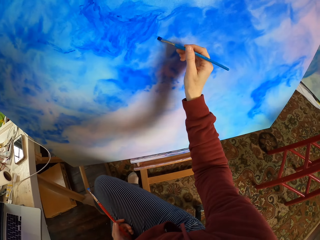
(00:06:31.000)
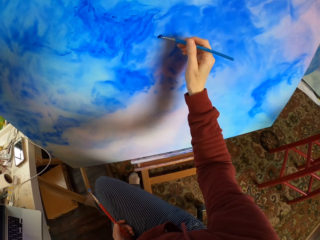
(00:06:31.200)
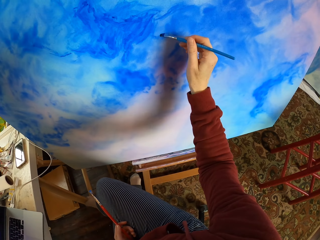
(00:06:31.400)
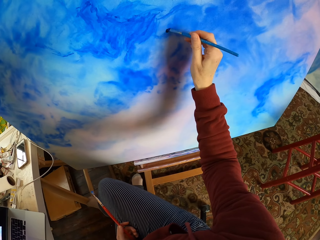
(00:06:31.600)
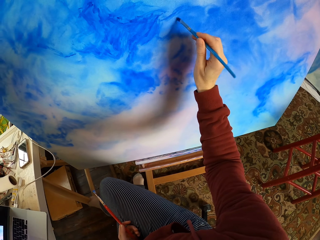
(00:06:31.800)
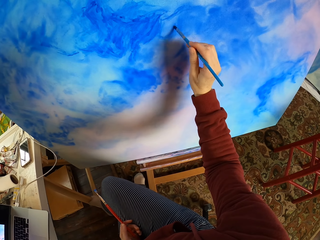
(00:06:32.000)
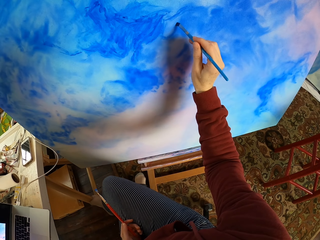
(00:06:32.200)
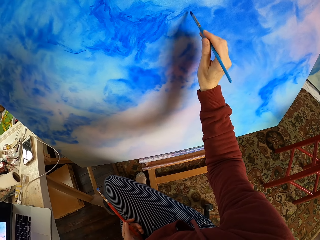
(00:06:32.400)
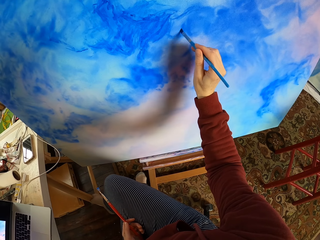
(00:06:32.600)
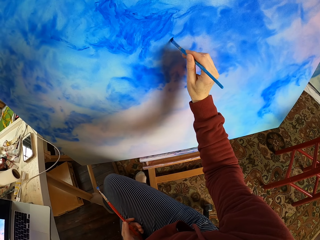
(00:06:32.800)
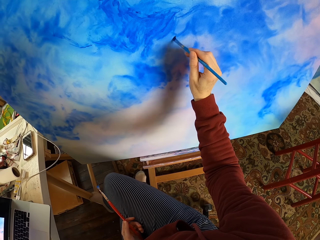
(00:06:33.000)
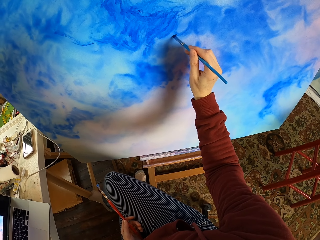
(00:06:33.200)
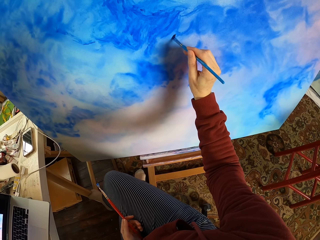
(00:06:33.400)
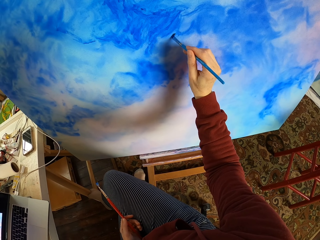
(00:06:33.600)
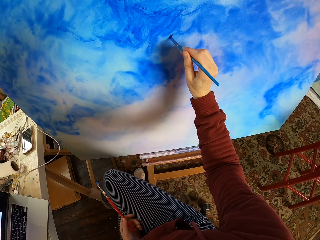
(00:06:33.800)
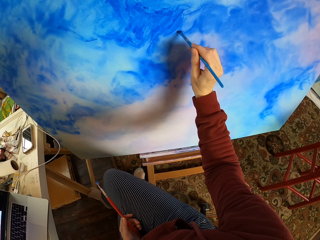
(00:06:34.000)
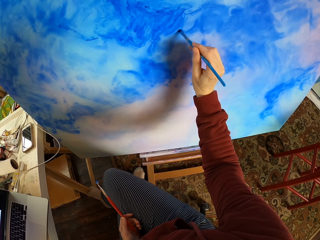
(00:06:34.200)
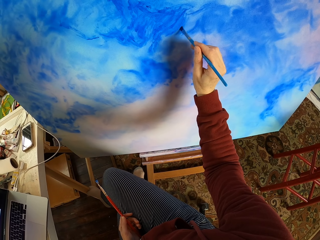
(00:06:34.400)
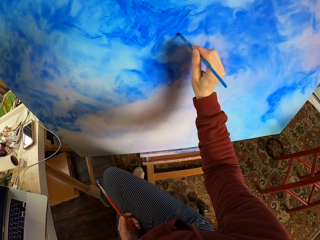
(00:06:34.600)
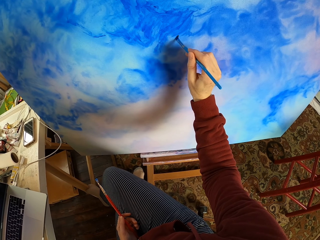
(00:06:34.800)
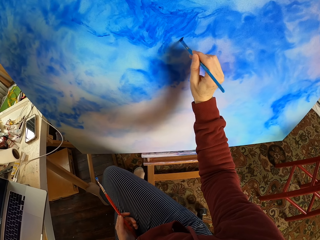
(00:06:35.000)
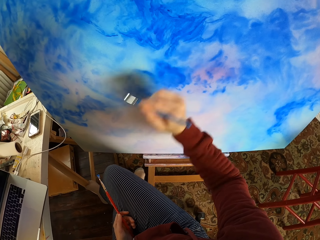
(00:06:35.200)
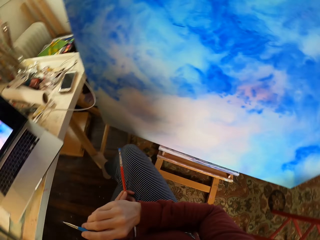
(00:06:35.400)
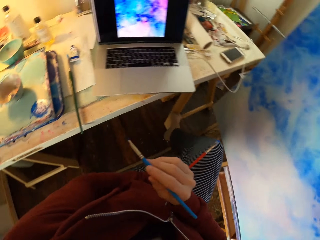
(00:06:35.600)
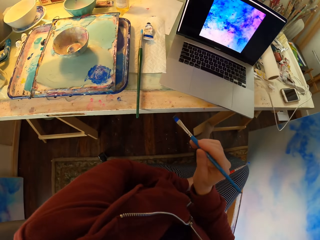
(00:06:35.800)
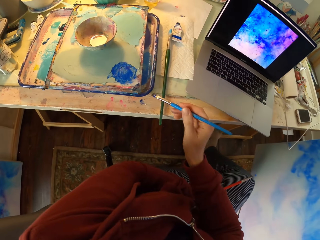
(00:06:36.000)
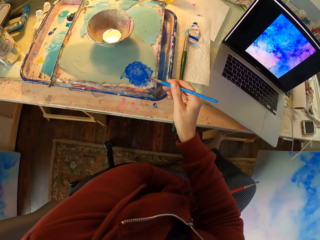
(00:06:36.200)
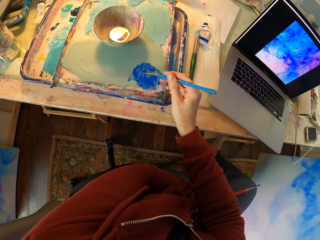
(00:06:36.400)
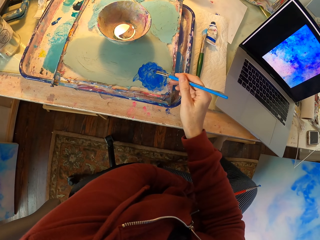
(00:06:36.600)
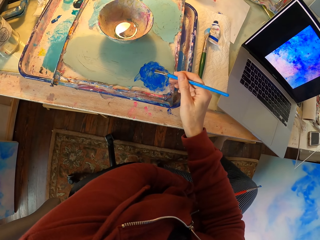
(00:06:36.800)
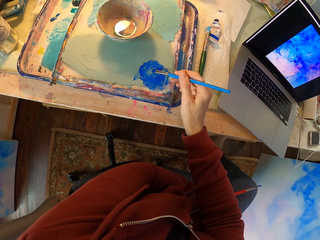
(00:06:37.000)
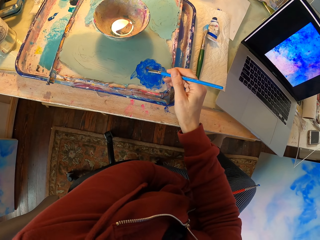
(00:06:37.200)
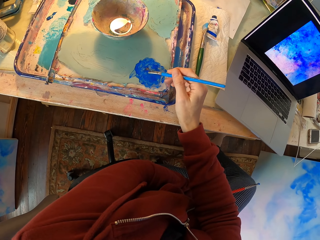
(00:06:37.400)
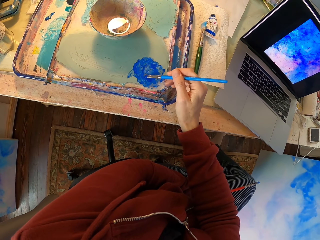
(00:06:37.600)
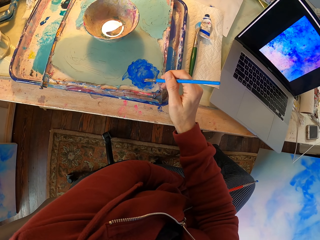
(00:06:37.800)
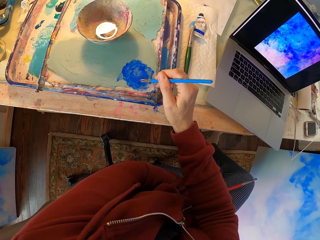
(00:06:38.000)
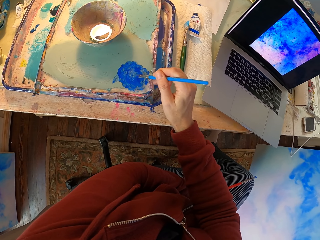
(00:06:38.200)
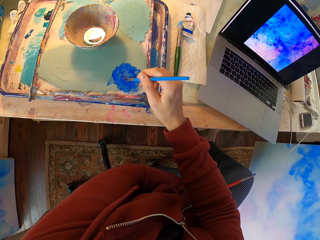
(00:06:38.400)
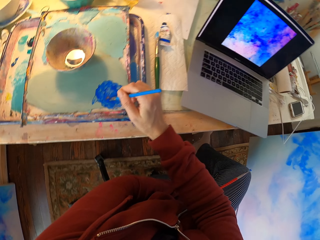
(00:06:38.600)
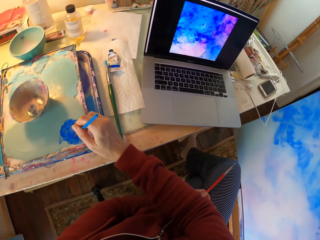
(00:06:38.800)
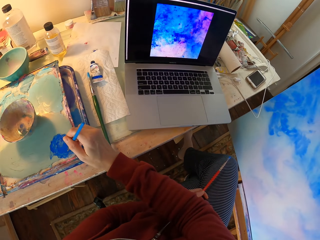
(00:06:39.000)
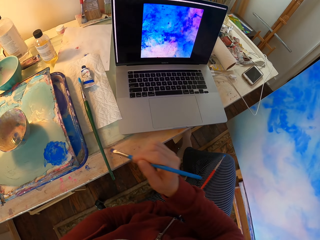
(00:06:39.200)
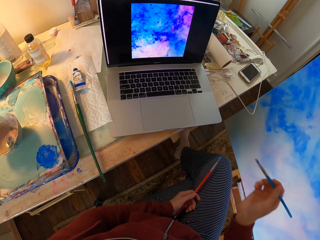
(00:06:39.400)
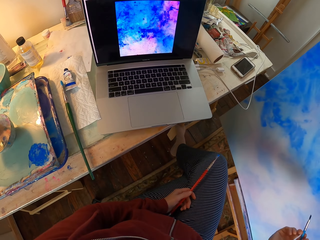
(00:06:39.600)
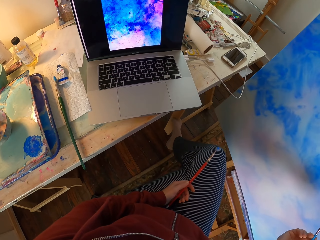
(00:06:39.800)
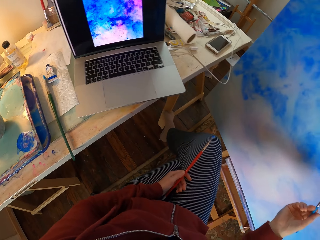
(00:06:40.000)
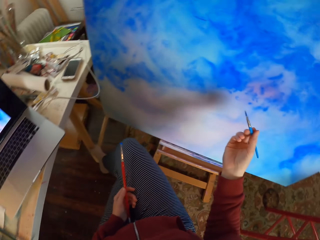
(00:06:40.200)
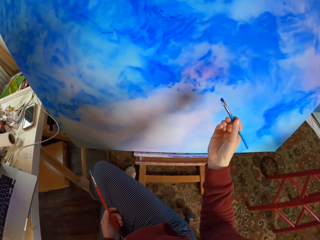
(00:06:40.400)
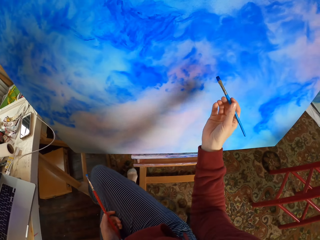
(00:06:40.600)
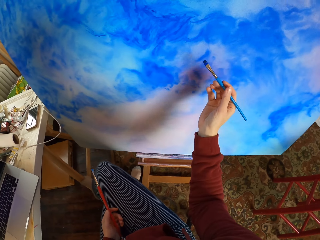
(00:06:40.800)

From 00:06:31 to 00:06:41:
The camera wearer paints on a canvas board. They dip the brush in paint. They look at the laptop.

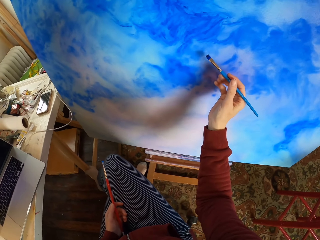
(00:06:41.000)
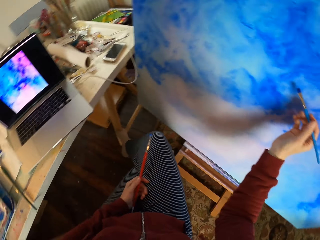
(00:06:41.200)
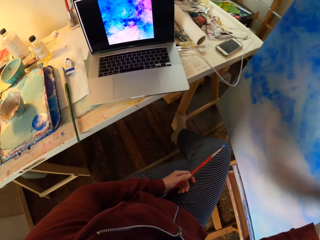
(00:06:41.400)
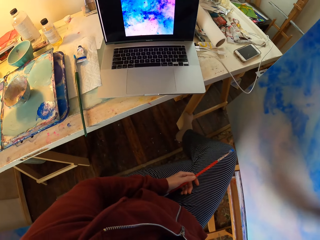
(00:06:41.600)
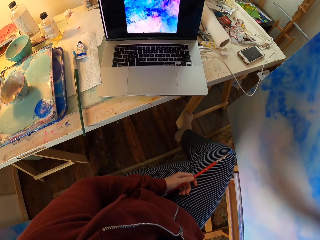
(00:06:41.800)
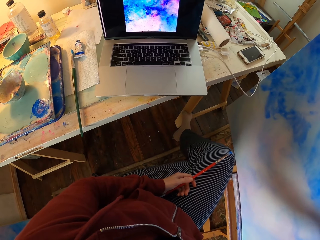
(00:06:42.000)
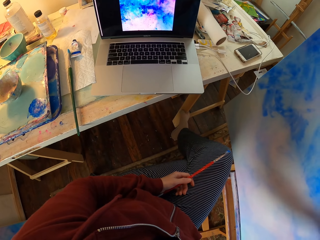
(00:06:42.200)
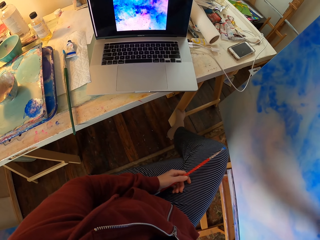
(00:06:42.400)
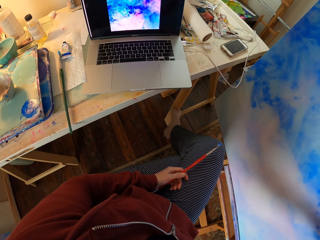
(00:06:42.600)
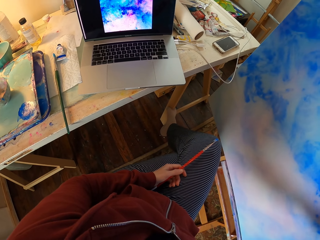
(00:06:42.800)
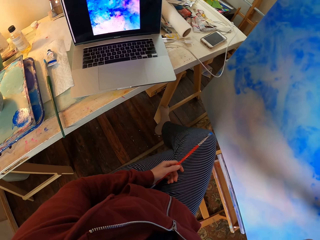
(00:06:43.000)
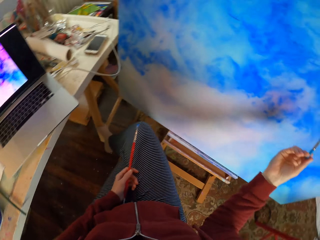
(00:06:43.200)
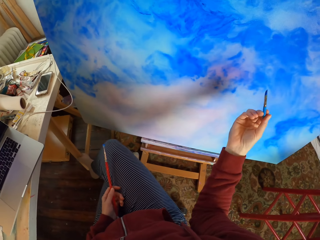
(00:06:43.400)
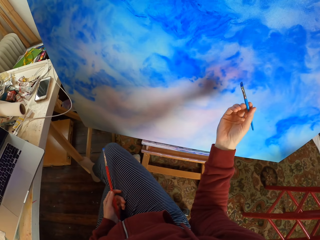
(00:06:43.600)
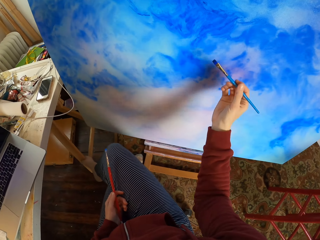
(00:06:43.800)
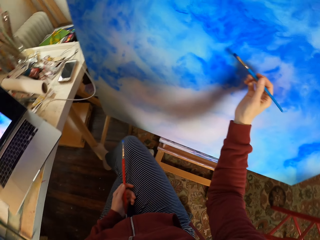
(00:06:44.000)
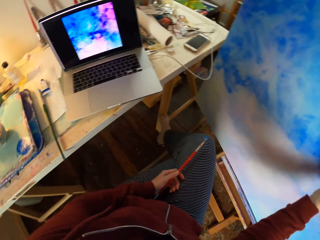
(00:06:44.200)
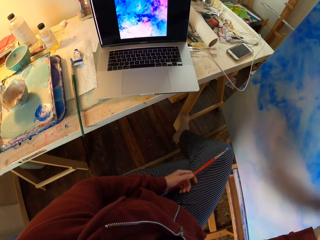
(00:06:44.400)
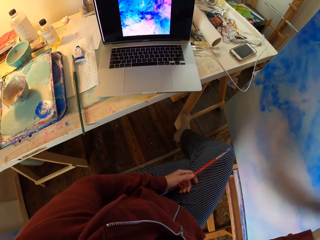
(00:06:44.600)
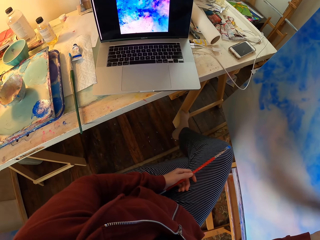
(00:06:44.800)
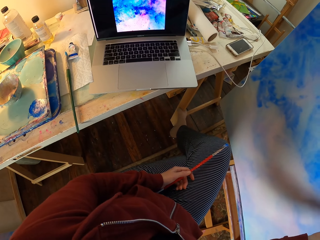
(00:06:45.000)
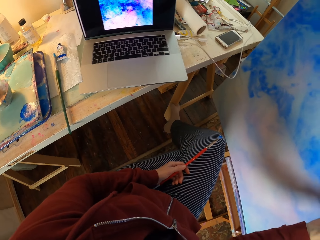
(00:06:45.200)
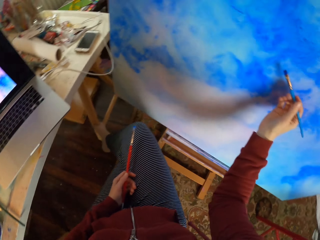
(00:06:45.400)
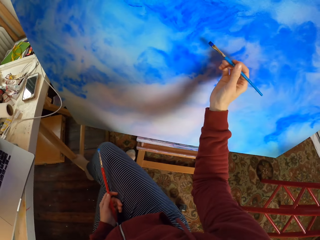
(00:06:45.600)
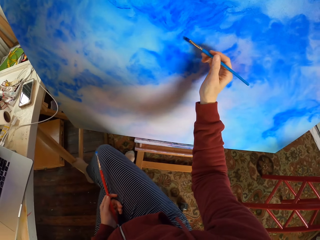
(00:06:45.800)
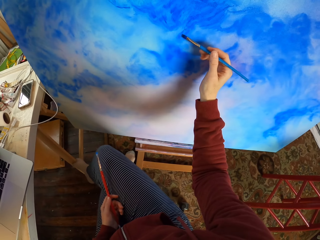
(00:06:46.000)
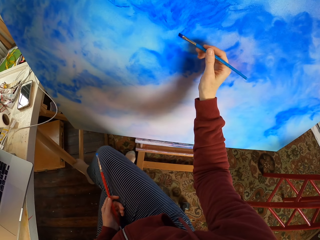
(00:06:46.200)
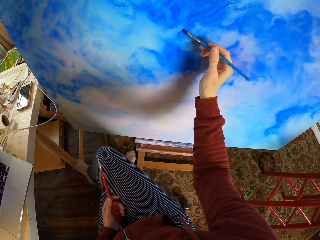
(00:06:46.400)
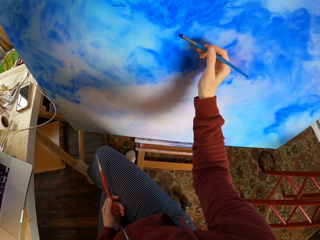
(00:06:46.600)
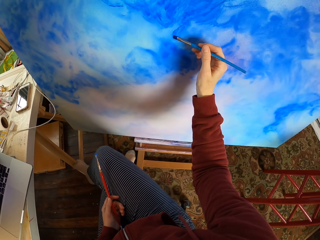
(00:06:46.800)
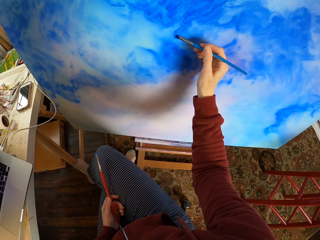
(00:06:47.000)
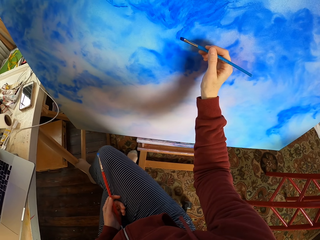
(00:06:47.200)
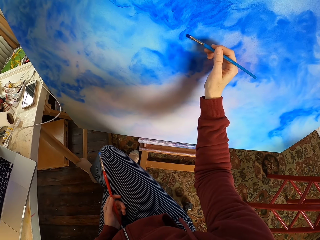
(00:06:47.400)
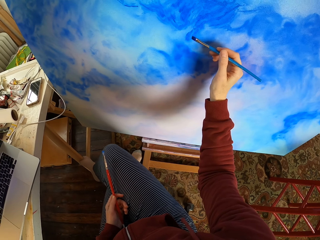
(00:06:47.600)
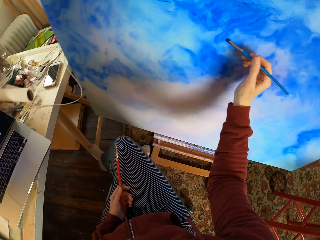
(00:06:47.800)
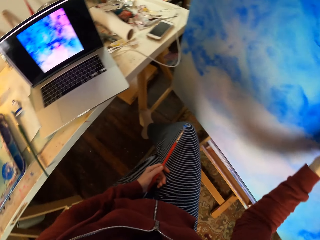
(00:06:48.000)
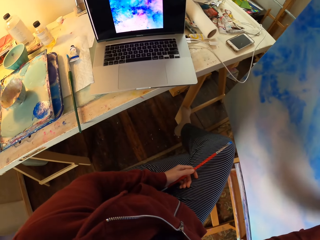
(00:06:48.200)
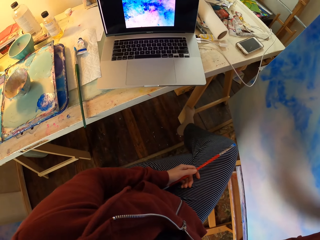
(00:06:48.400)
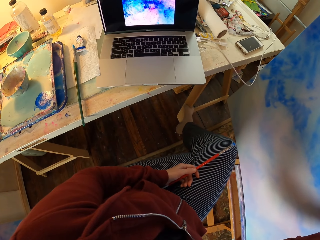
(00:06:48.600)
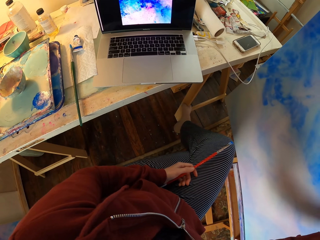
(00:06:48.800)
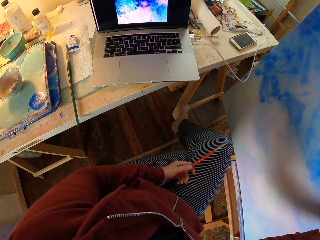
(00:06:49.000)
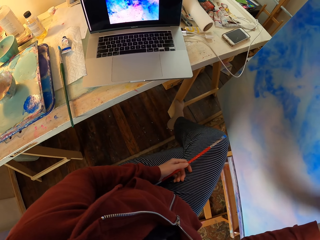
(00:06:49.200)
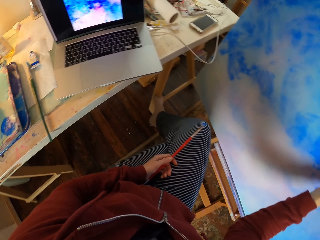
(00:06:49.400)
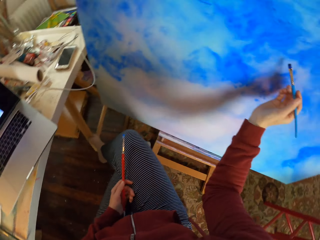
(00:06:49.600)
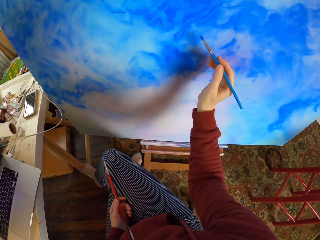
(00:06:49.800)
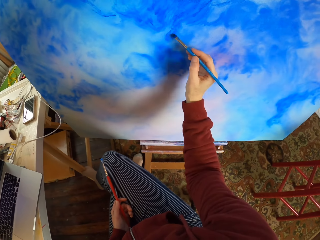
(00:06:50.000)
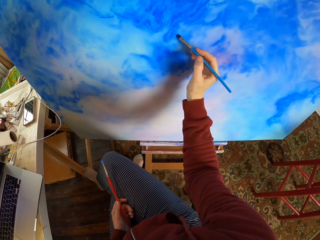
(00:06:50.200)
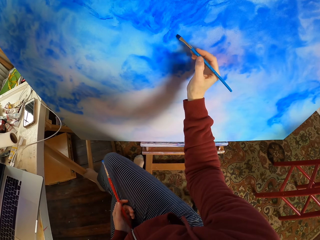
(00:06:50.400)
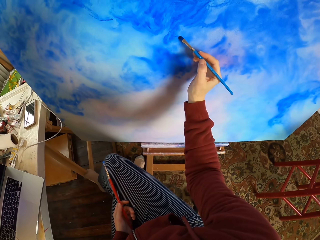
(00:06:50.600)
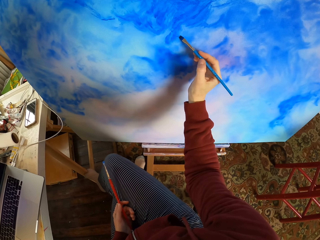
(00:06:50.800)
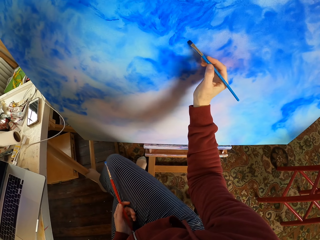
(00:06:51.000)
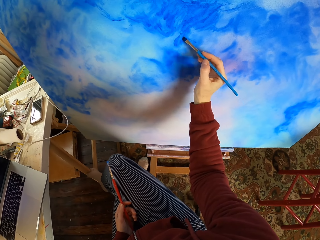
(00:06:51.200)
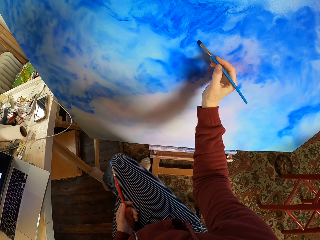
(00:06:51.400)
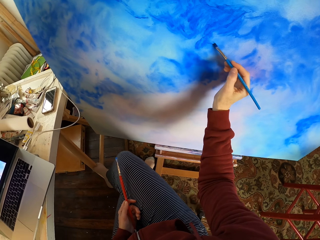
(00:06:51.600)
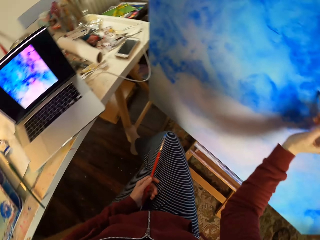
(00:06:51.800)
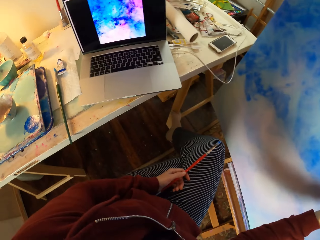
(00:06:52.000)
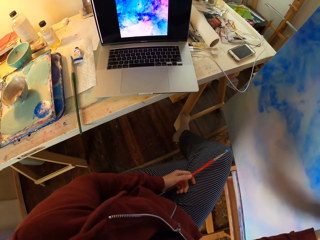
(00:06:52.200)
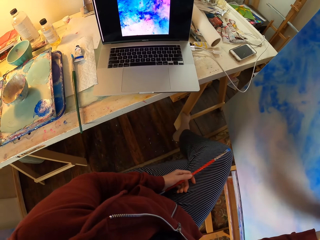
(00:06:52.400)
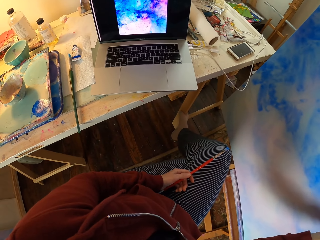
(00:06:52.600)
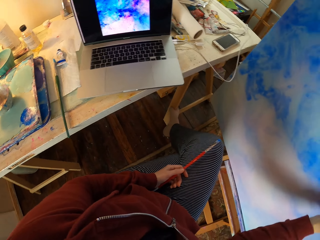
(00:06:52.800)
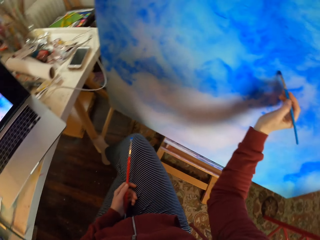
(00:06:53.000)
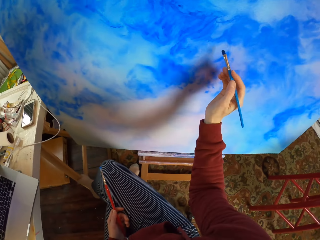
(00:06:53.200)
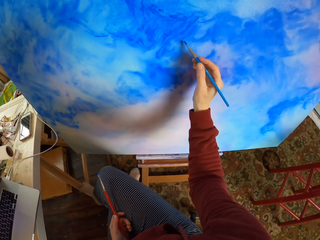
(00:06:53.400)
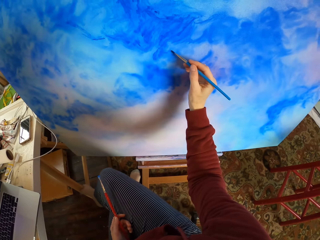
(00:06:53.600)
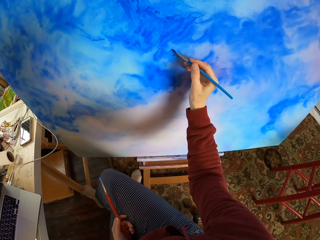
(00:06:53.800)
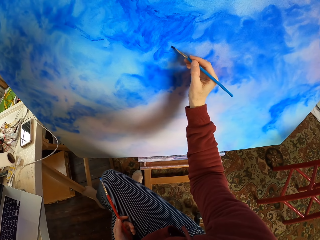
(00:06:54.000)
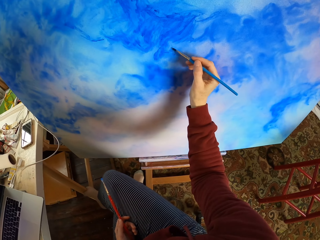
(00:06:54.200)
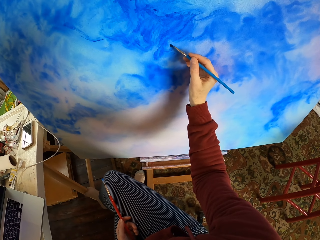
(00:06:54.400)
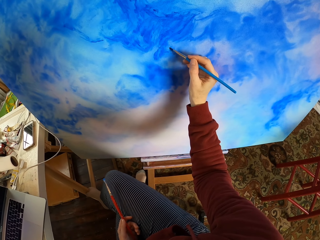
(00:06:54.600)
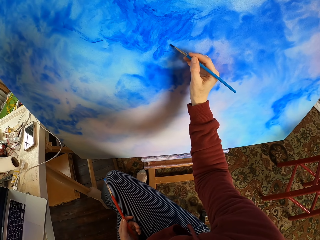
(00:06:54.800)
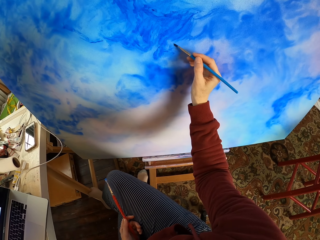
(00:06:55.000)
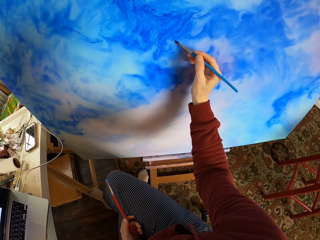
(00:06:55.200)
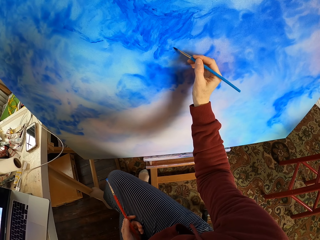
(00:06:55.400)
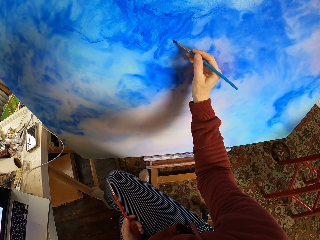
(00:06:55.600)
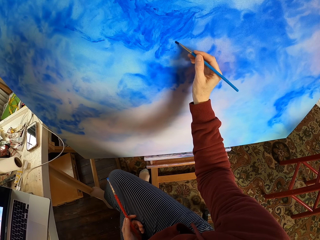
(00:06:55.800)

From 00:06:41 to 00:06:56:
The camera wearer paints on a canvas board. They look at the laptop. They paint on the canvas board. They look at the laptop. They paint on the canvas board. They look at the laptop. They paint on the canvas board. They look at the laptop. They paint on the canvas board.
